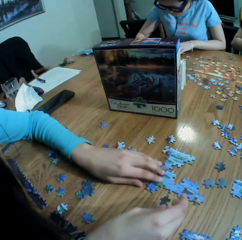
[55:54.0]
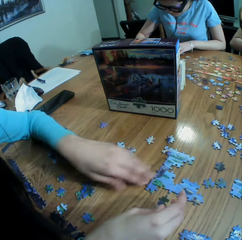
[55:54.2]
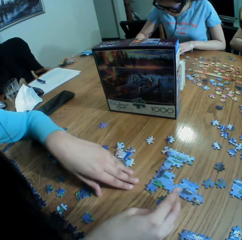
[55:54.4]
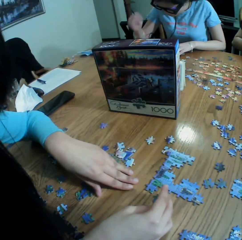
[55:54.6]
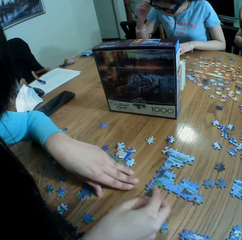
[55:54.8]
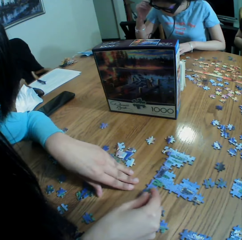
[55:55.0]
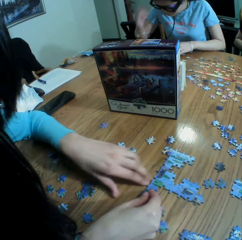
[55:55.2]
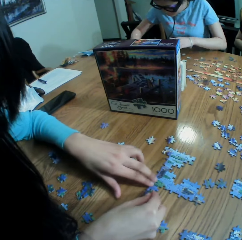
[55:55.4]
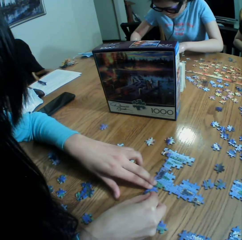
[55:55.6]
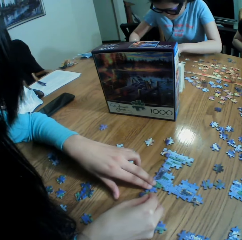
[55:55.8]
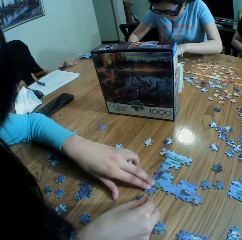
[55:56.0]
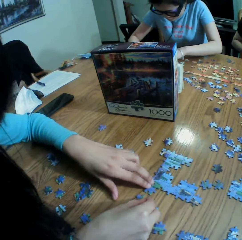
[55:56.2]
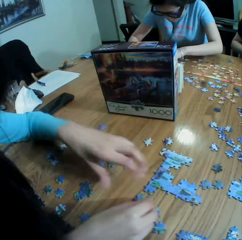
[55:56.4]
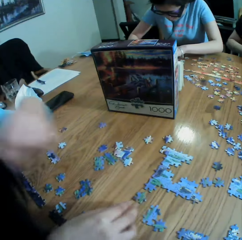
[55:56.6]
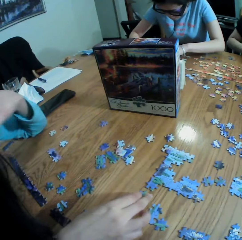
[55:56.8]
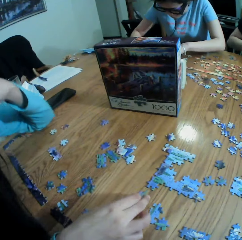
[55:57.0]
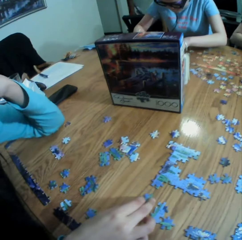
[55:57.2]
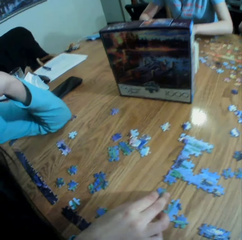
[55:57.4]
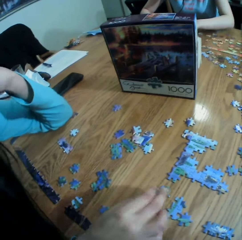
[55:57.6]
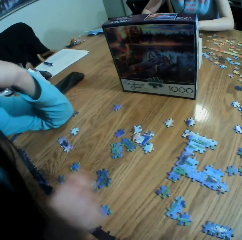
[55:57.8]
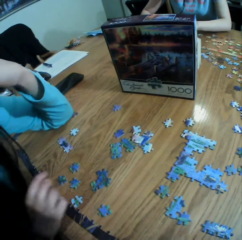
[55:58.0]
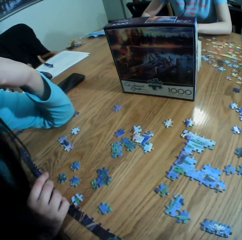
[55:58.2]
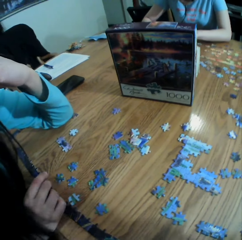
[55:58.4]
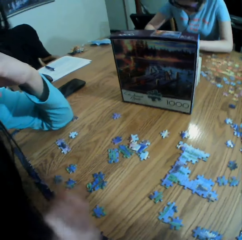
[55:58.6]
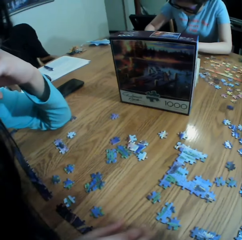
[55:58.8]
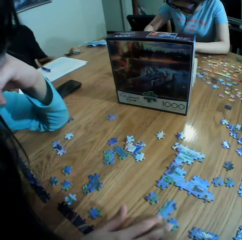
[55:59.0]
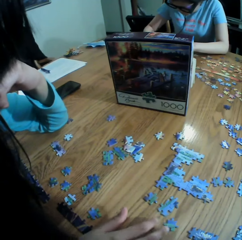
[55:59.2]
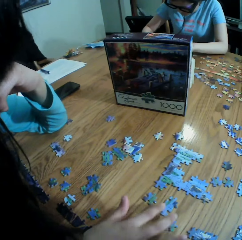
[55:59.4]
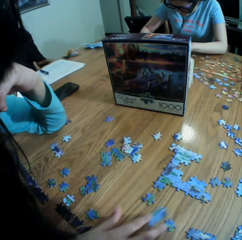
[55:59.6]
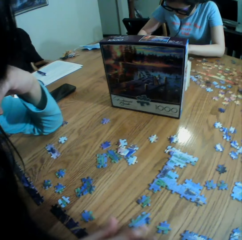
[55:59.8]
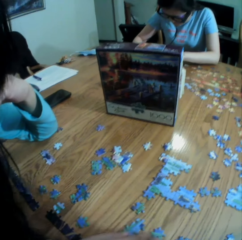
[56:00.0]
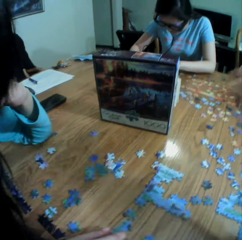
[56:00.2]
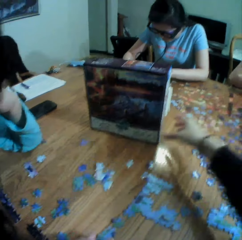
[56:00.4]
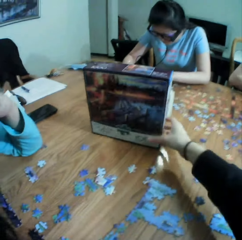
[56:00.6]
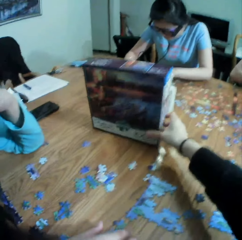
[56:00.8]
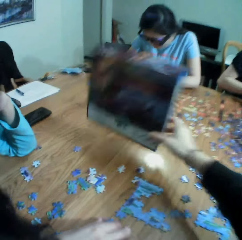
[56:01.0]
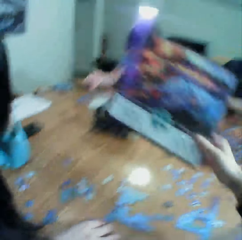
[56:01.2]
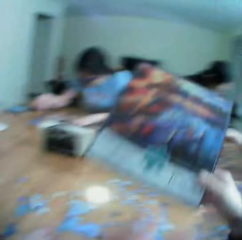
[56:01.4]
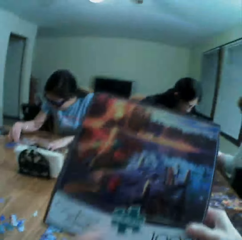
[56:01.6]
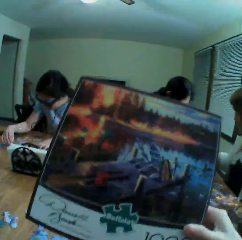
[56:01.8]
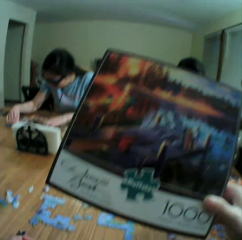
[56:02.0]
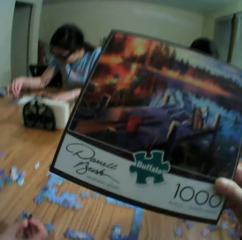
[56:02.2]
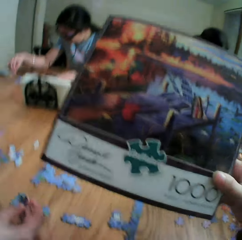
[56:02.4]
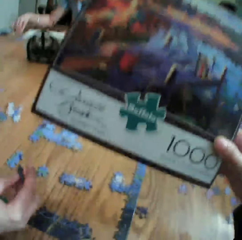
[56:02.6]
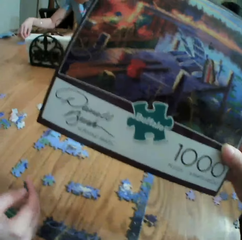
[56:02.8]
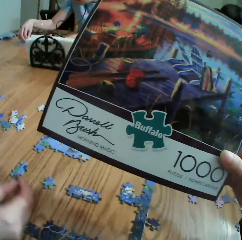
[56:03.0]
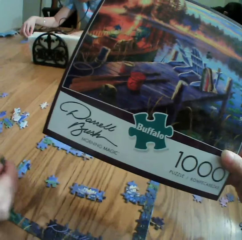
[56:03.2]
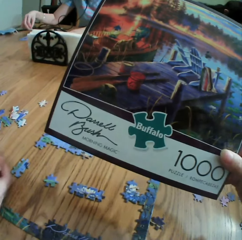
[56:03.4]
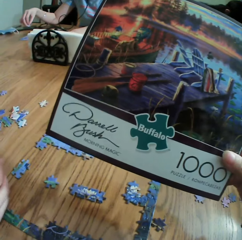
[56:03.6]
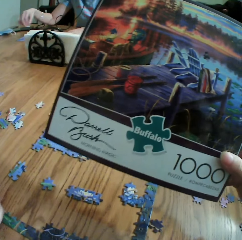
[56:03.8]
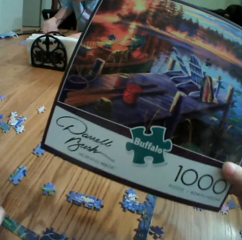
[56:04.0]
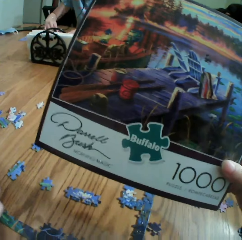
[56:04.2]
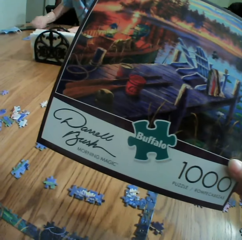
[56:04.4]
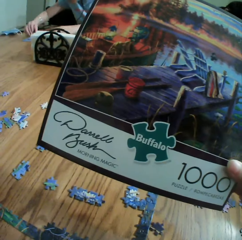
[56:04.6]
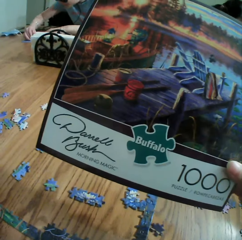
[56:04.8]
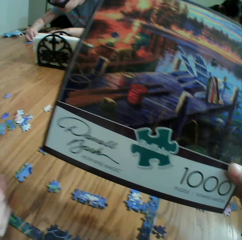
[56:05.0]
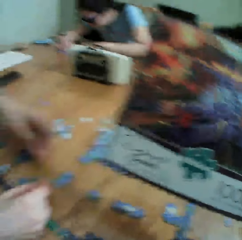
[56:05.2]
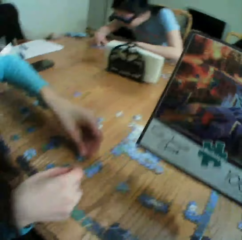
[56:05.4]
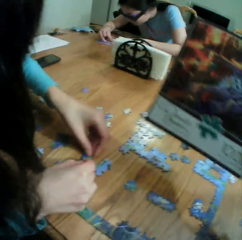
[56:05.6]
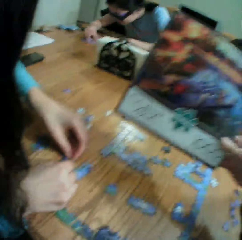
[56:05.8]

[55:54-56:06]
A person drops a paper puzzle. The person moves the paper puzzle on the table. The camera wearer picks up a puzzle box. They stare at the puzzle box.

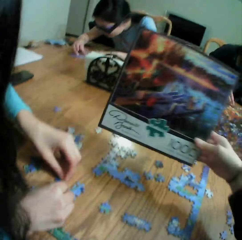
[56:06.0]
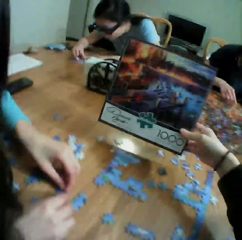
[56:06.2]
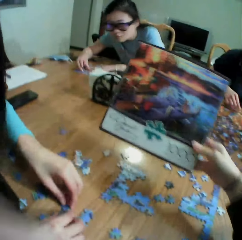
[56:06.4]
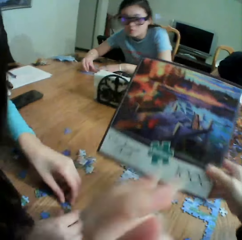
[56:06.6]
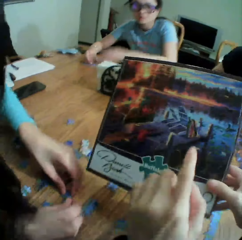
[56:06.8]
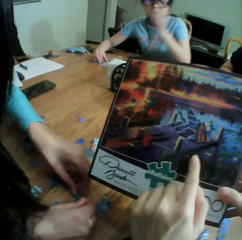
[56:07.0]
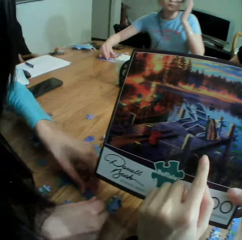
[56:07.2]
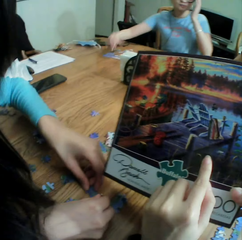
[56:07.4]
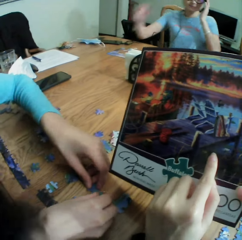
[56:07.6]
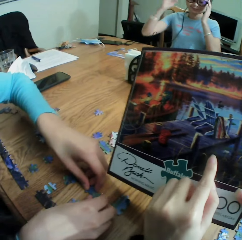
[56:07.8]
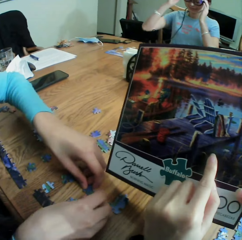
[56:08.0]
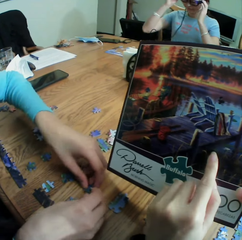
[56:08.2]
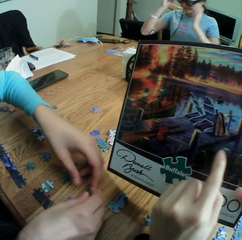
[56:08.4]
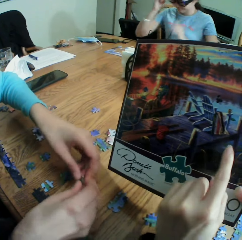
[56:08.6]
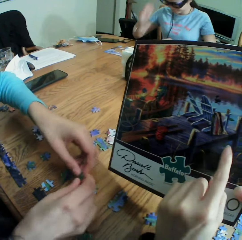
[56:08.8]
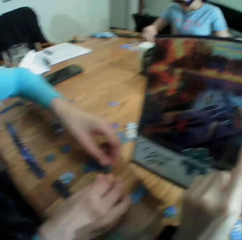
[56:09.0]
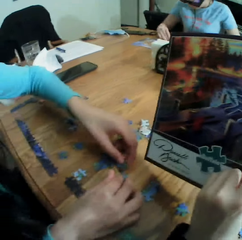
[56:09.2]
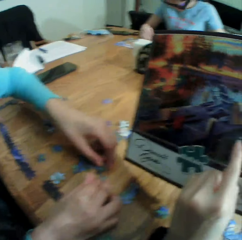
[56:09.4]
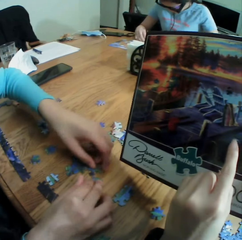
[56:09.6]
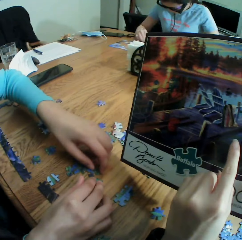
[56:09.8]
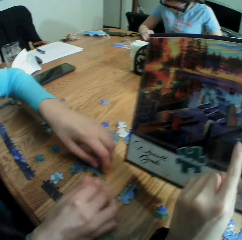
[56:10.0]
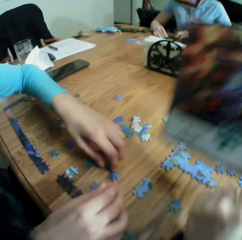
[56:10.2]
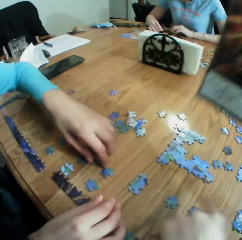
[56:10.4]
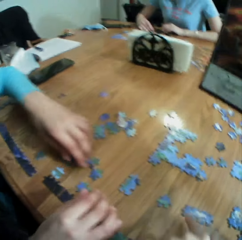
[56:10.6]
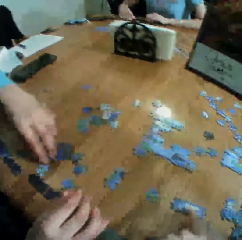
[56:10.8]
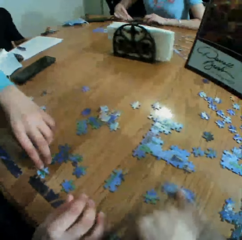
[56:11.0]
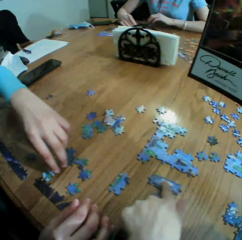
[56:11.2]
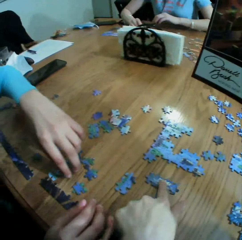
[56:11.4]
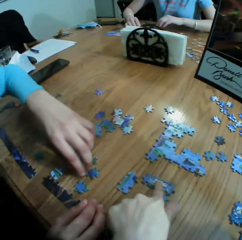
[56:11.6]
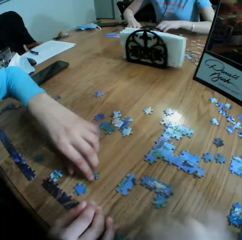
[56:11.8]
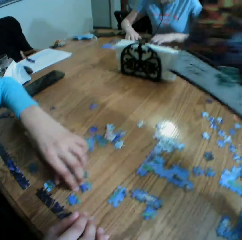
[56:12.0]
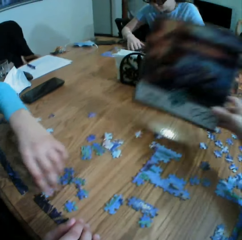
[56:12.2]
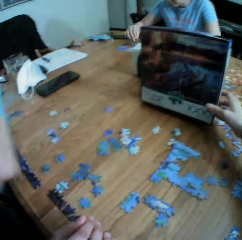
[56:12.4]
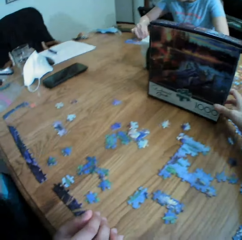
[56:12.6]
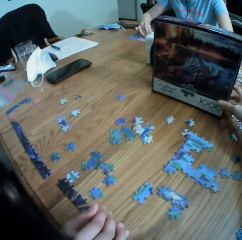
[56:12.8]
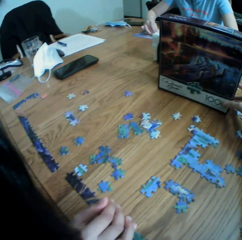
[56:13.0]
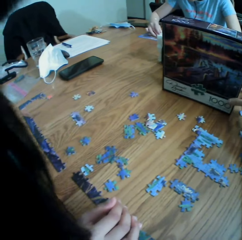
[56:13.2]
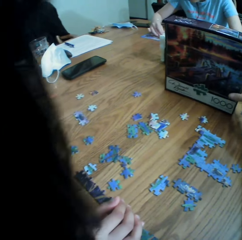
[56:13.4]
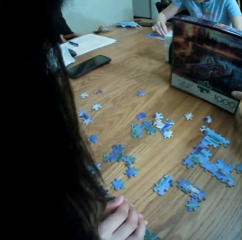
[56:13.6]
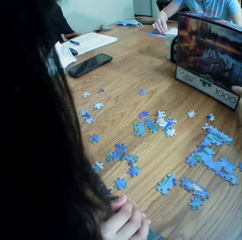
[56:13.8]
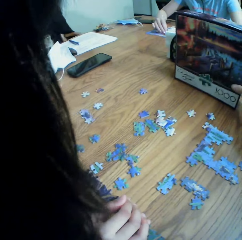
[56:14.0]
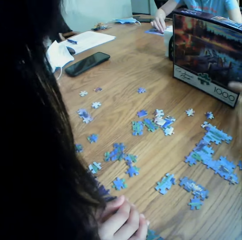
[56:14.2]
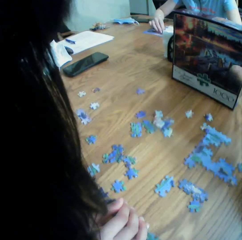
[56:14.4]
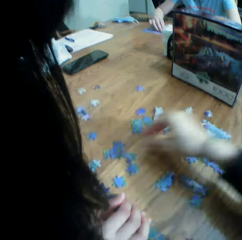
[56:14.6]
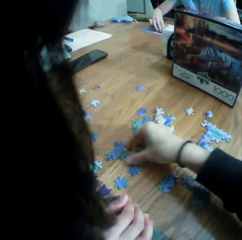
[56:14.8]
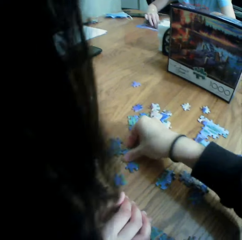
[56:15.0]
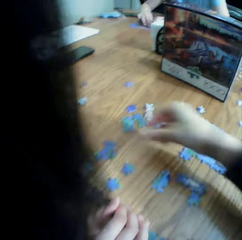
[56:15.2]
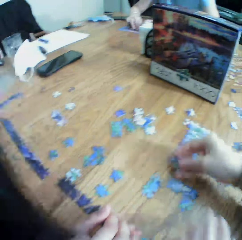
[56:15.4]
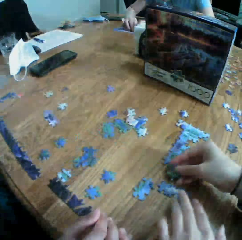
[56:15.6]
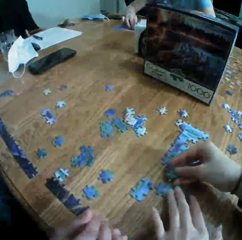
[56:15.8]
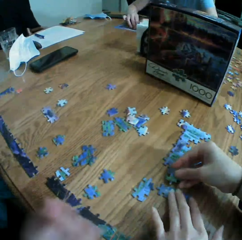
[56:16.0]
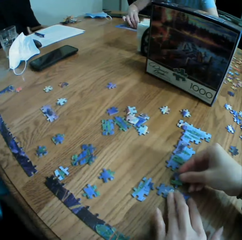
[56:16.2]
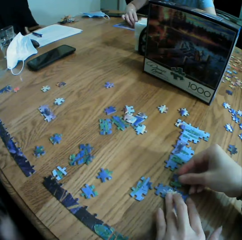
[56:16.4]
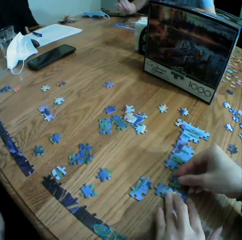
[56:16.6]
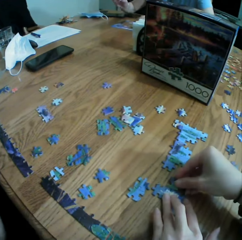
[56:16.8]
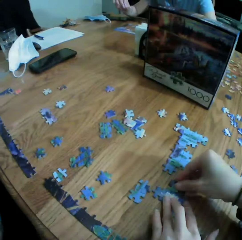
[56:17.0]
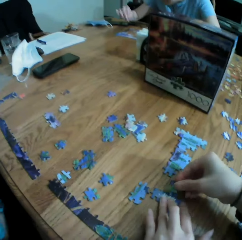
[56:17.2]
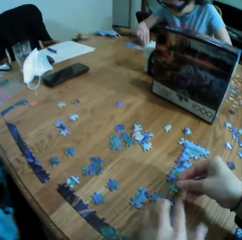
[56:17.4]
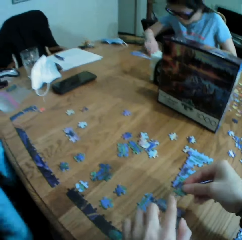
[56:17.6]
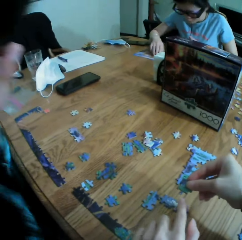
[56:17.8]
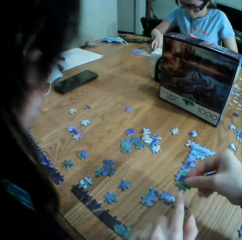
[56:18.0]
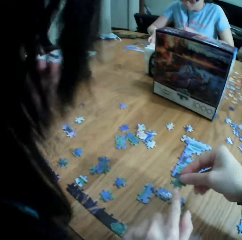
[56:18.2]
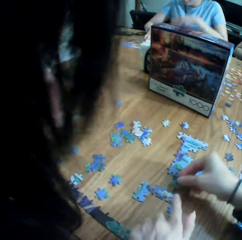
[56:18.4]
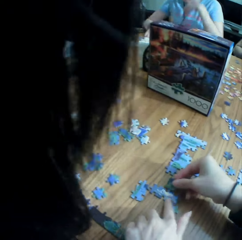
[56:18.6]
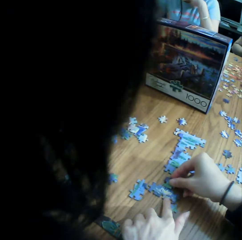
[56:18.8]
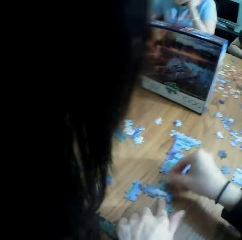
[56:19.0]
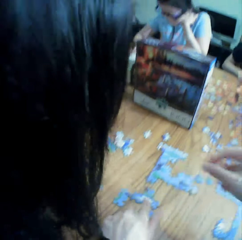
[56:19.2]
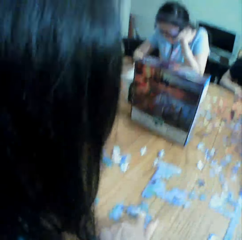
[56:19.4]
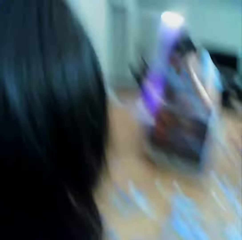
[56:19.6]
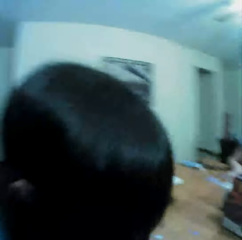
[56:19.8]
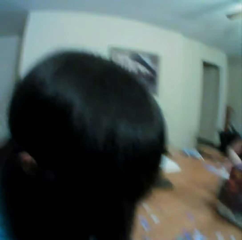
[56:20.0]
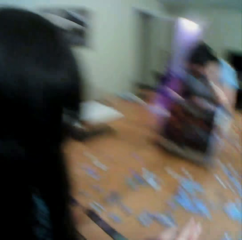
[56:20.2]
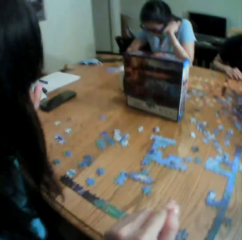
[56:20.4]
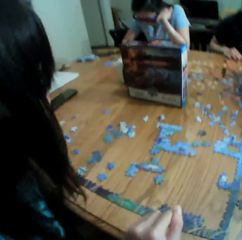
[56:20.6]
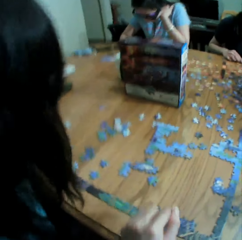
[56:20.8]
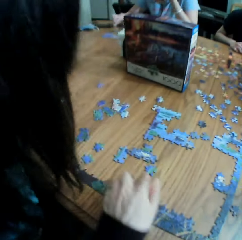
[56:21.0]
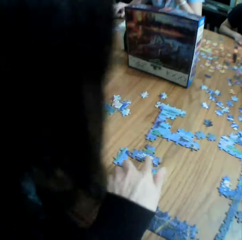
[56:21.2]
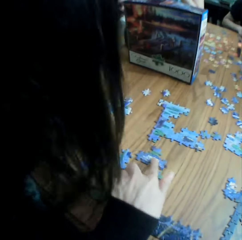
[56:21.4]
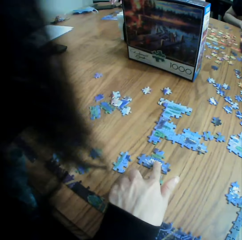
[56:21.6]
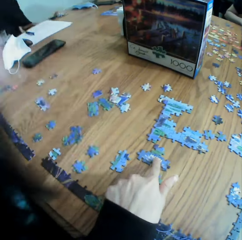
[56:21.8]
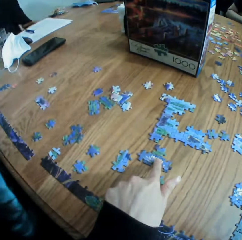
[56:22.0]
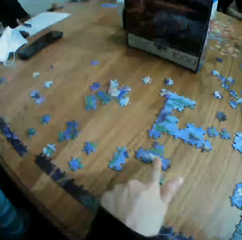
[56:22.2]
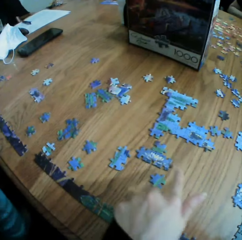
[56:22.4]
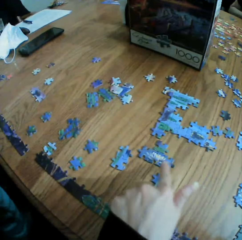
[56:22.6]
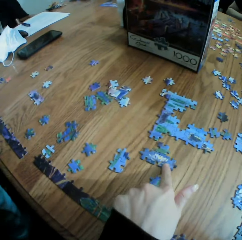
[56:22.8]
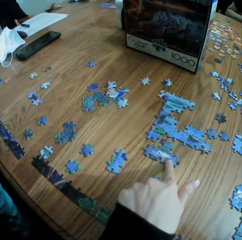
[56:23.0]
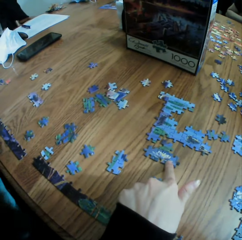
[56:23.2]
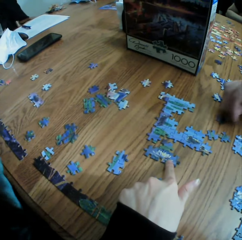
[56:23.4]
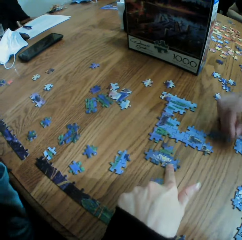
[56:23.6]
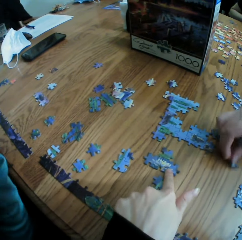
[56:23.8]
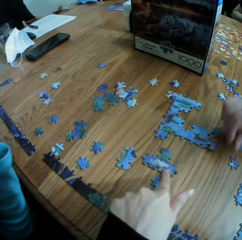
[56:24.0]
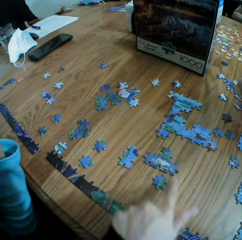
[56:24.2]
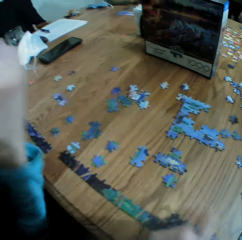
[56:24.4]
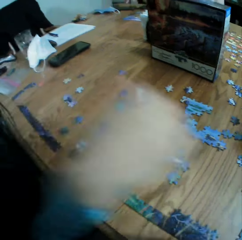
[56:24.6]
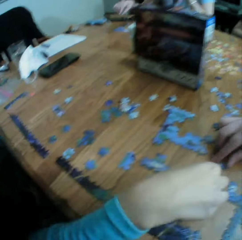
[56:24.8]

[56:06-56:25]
The camera wearer points at a puzzle box. They move a paper puzzle. A lady plays a jigsaw puzzle game. The camera wearer plays the jigsaw puzzle game. They place the puzzle box on the table. They pick up the paper puzzle and arrange the paper puzzle. They play the jigsaw puzzle game. They look around. They move the puzzle on the table.
